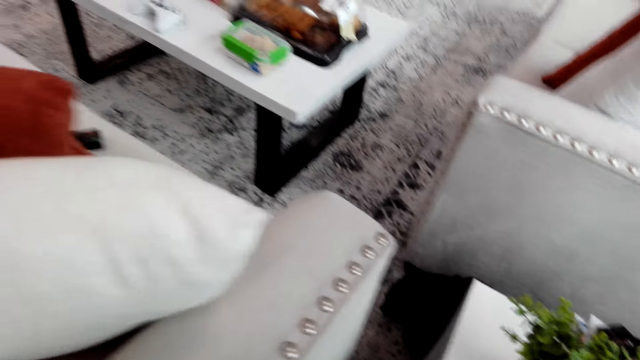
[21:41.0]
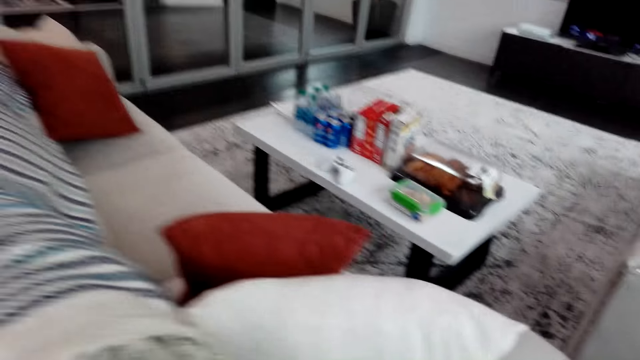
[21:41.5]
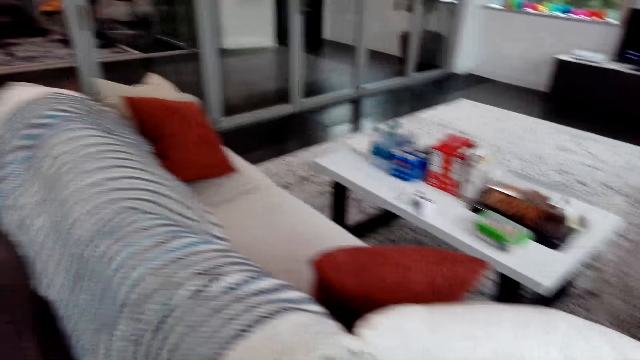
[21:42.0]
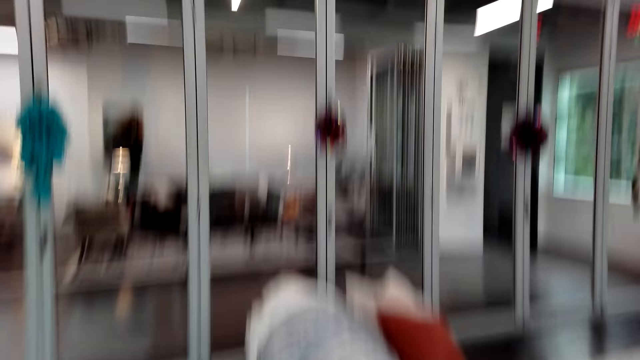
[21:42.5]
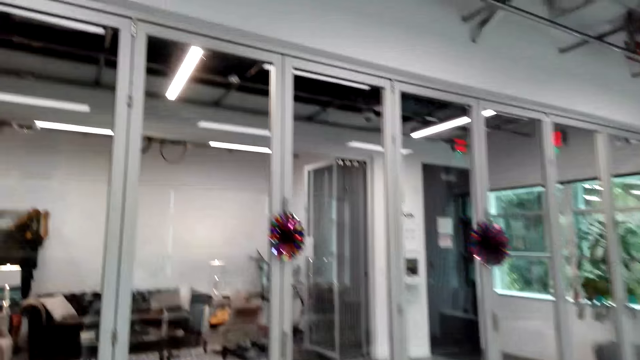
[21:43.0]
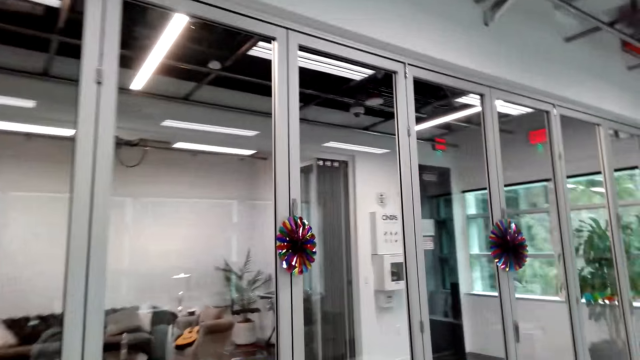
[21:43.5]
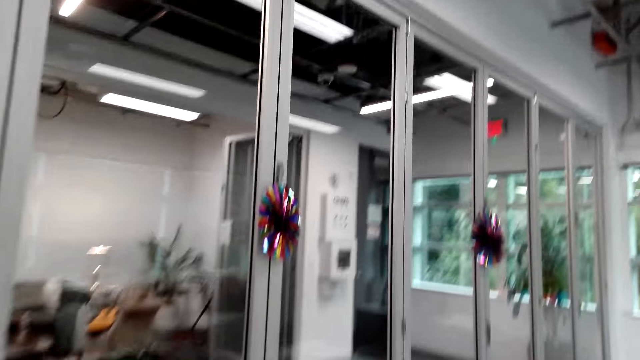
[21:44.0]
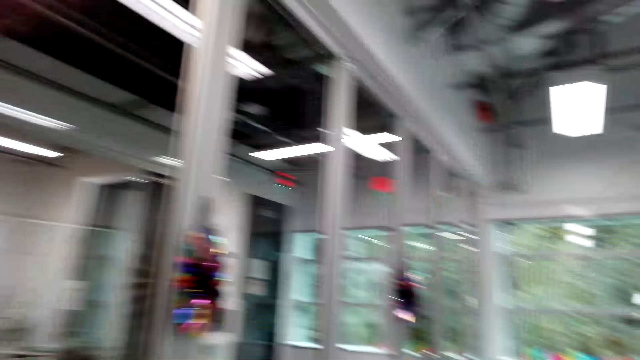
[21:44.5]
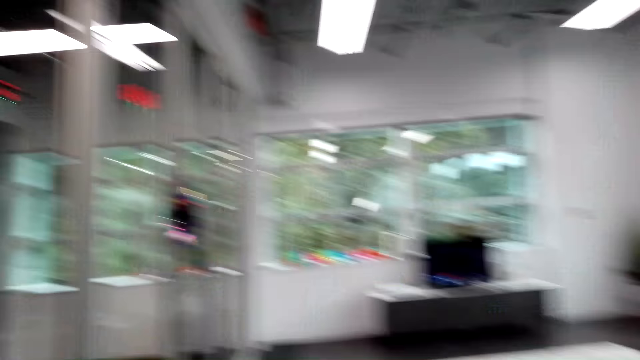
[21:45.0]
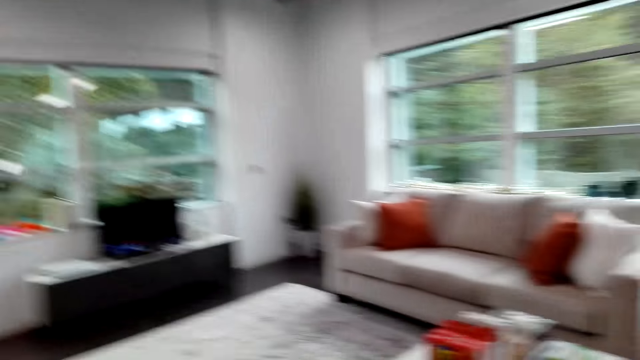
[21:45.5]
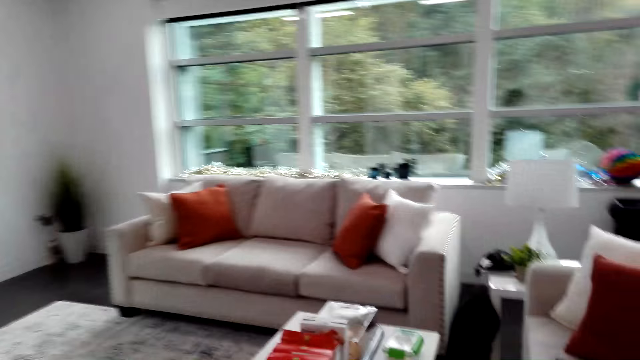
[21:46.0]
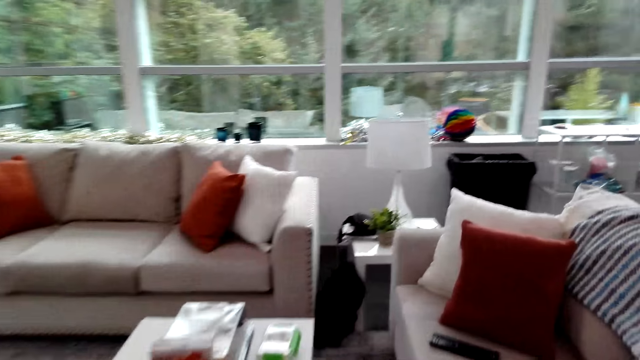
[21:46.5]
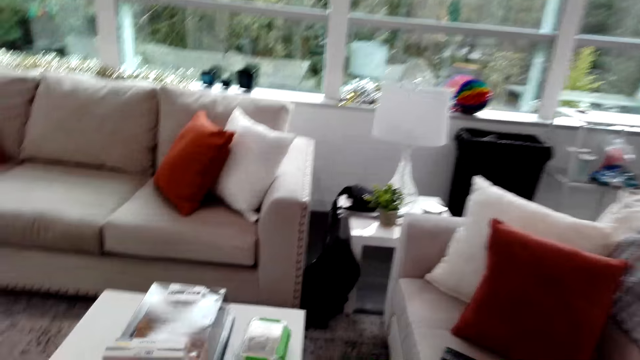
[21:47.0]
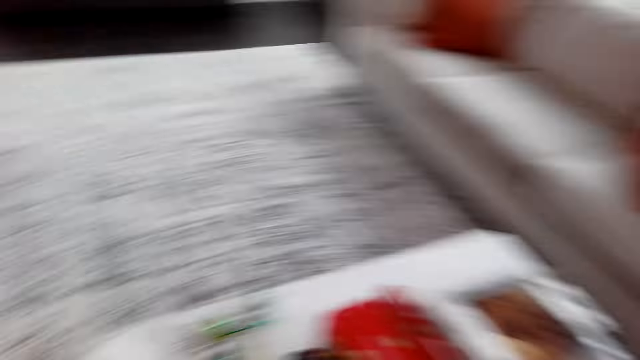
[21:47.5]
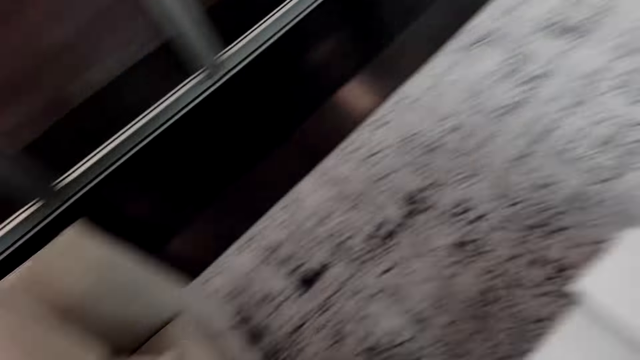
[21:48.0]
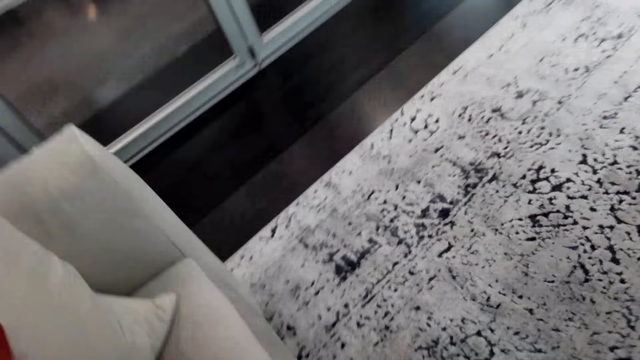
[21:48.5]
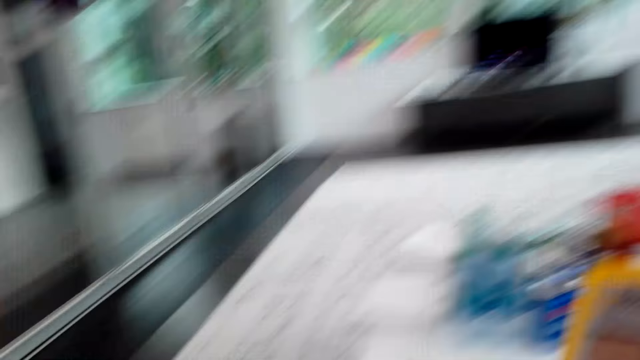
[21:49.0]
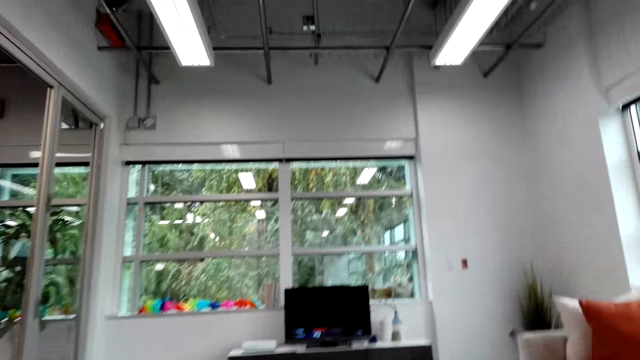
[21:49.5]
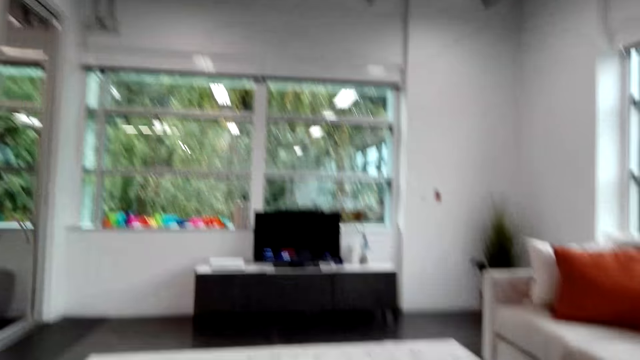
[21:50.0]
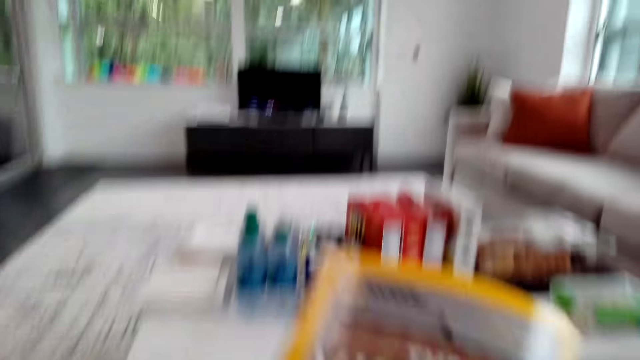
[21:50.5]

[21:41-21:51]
The camera wearer sits down.

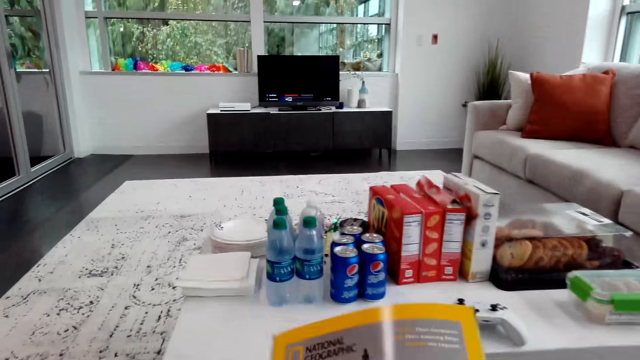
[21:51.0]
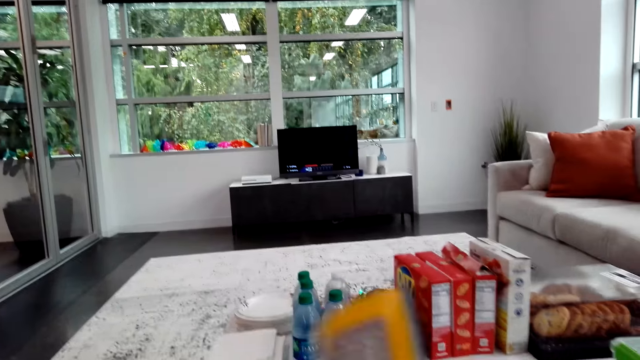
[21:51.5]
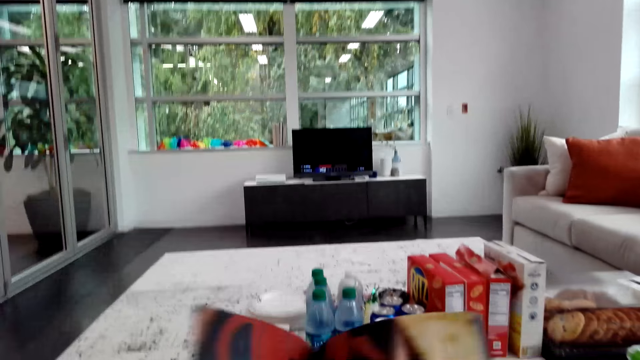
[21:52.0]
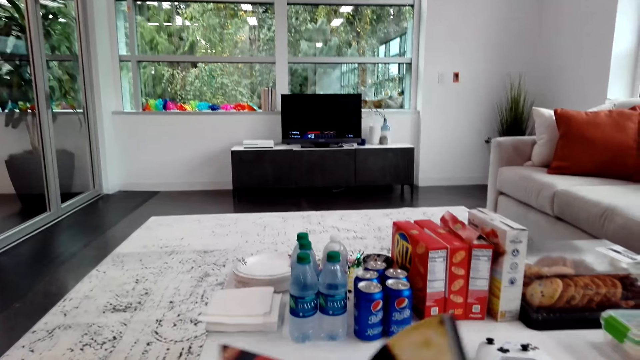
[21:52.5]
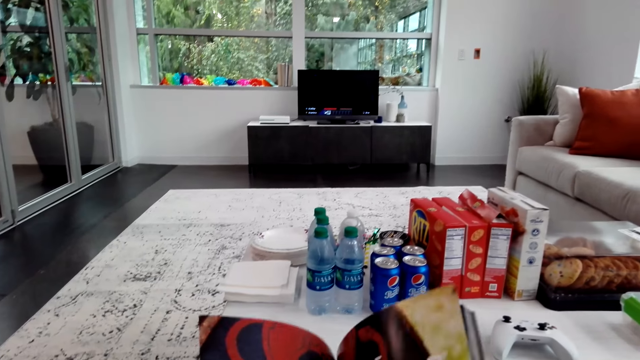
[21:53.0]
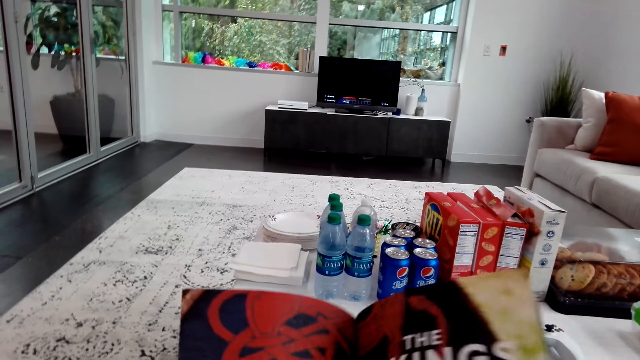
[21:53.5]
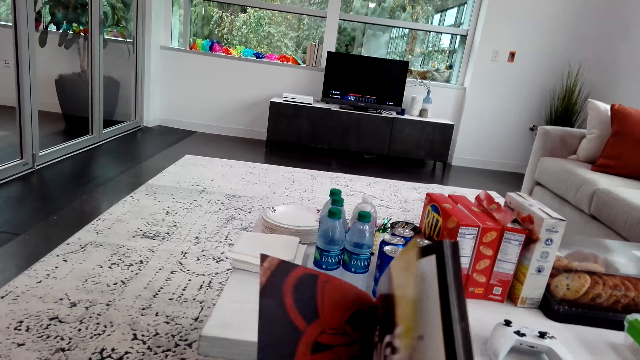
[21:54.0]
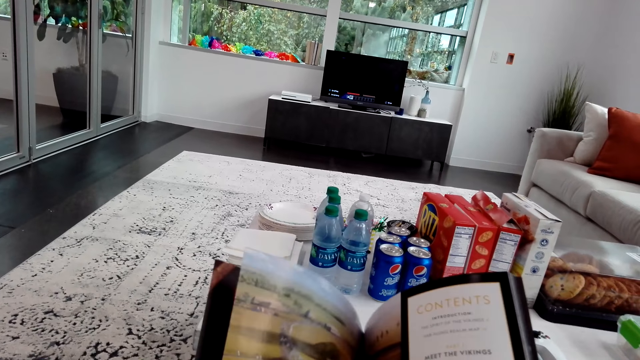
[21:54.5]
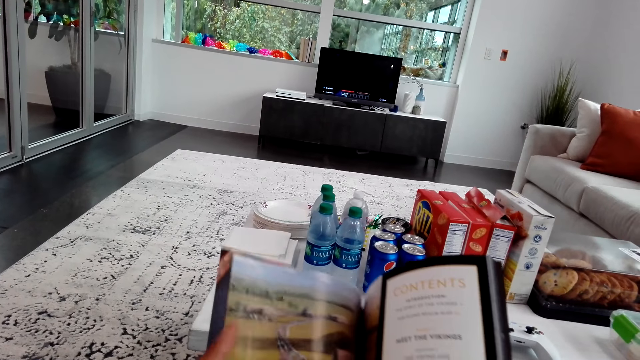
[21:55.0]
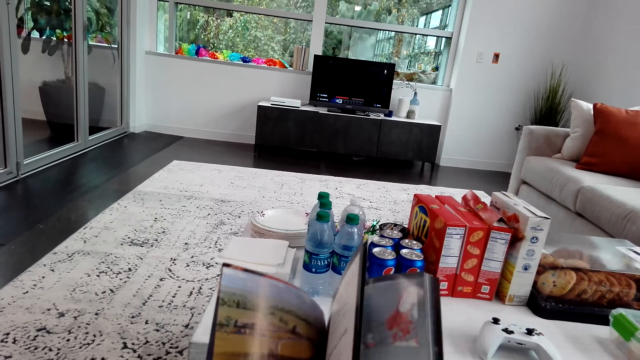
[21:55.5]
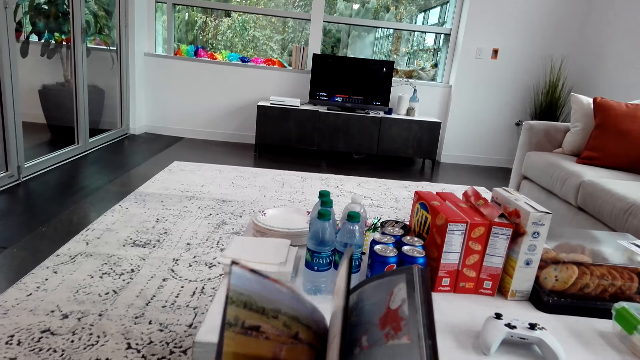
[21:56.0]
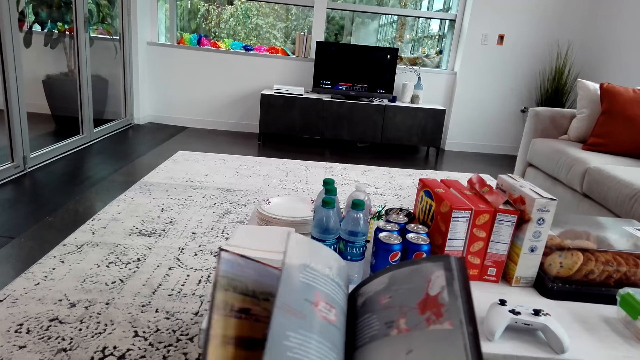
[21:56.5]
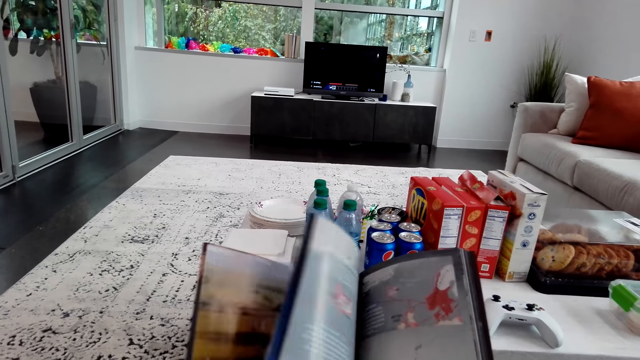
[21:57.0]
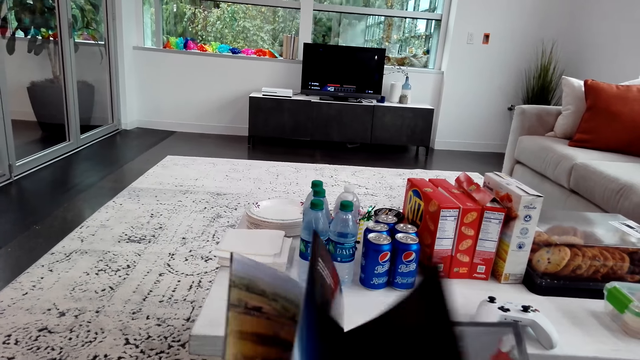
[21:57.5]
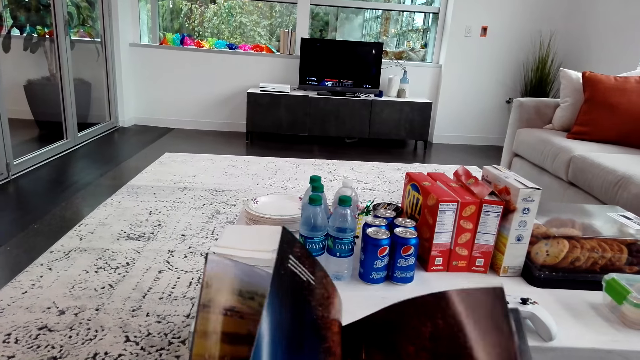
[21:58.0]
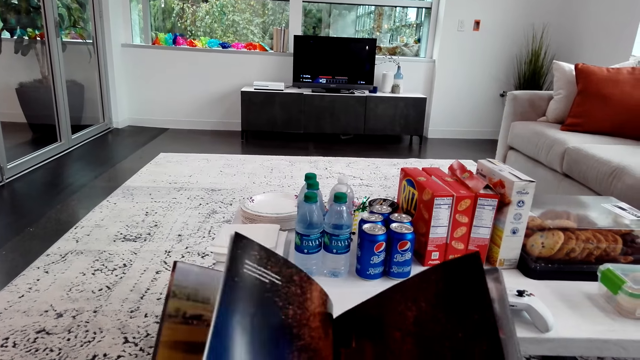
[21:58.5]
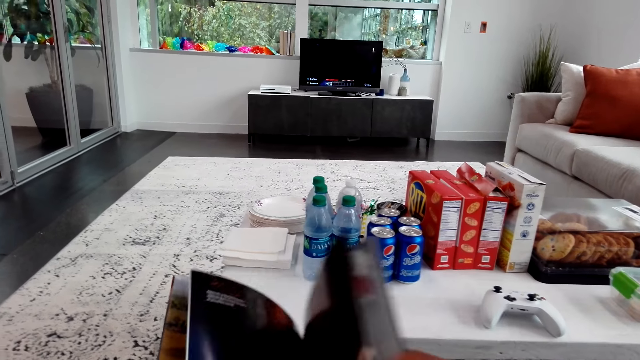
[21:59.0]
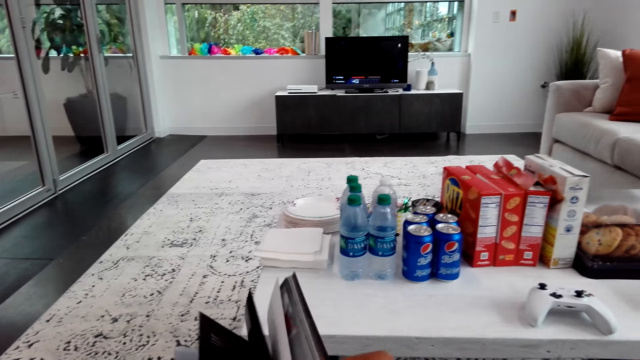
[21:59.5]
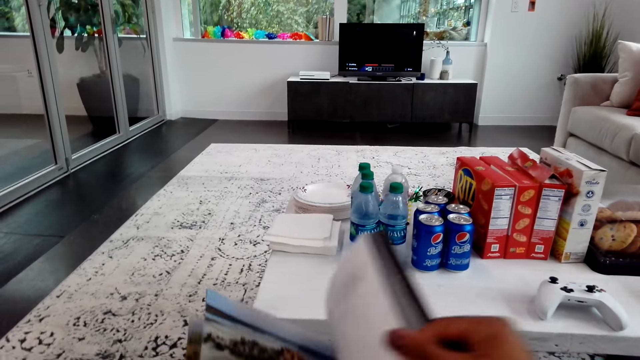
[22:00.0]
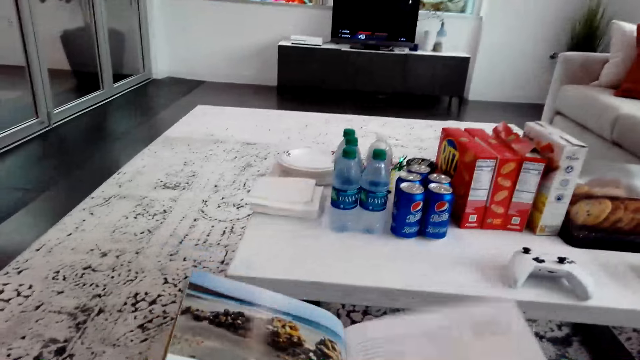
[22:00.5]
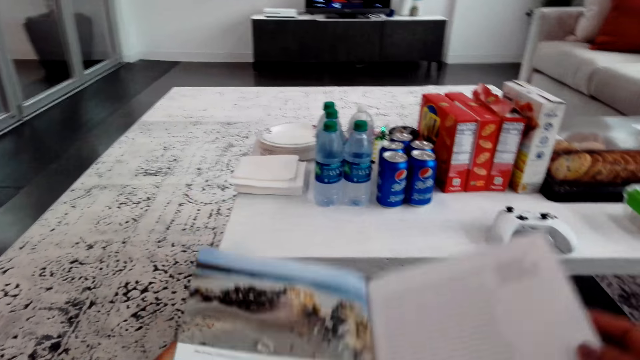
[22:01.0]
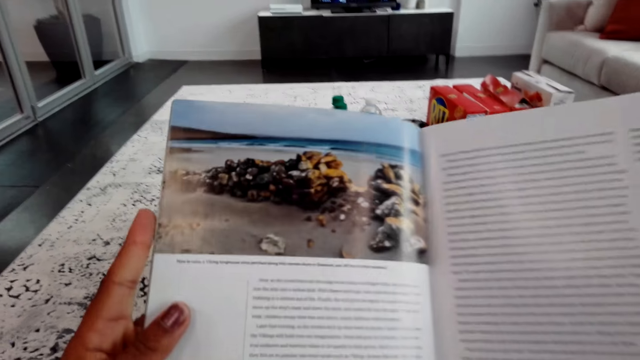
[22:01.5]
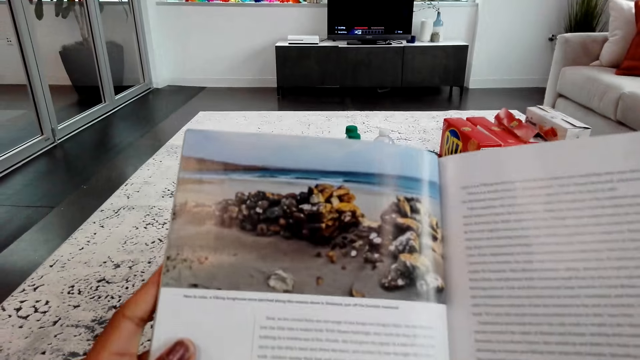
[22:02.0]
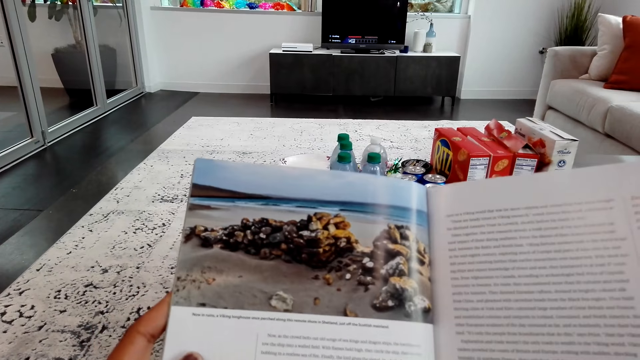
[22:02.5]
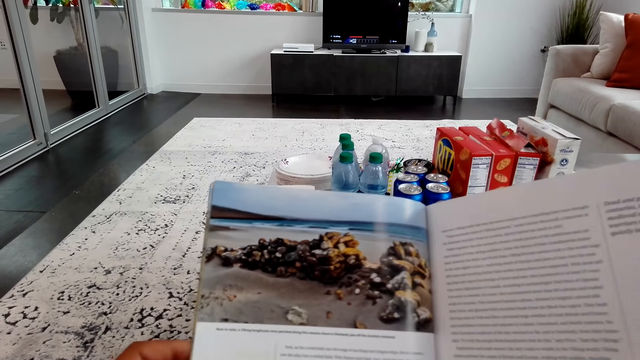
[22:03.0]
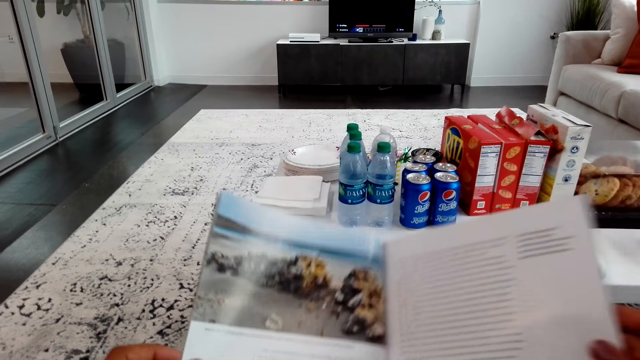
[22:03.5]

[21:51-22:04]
The camera wearer holds a book. They open the book. They peruse the book. They open a page. They open another page repeatedly. They read the book.
